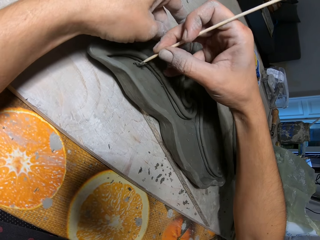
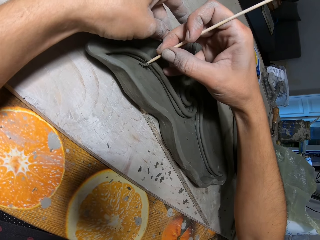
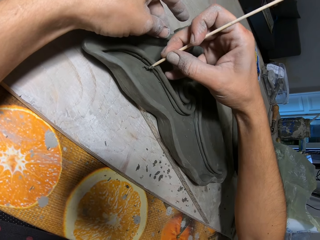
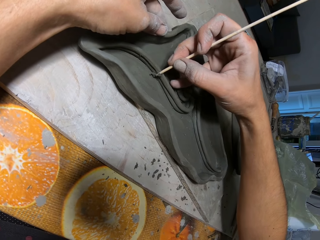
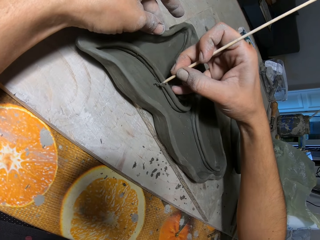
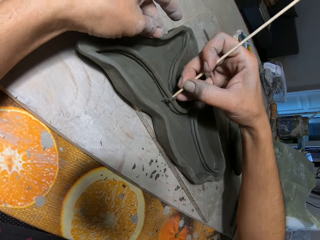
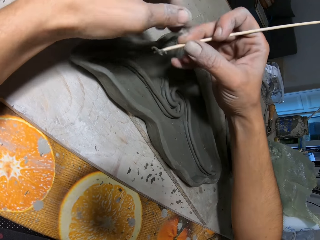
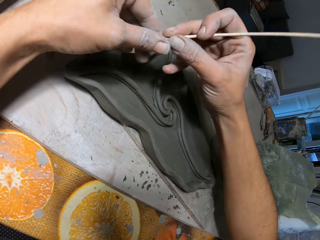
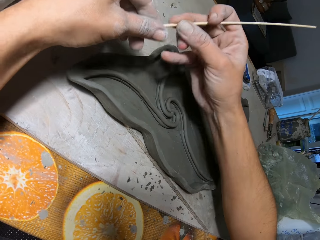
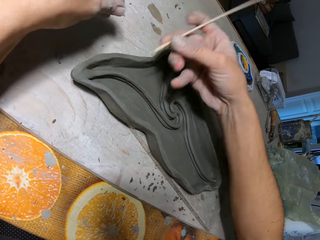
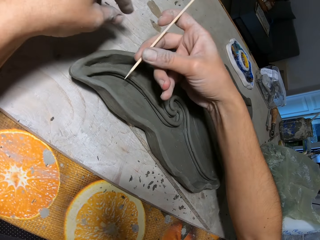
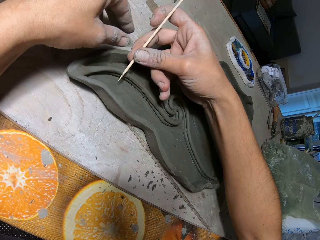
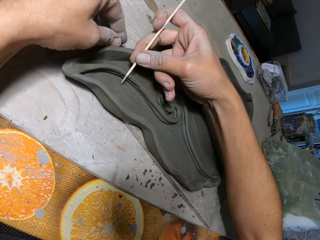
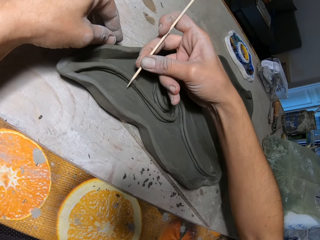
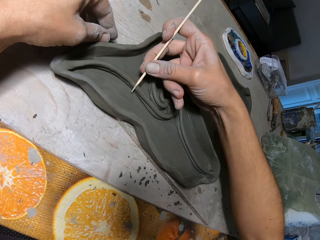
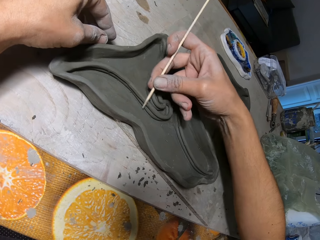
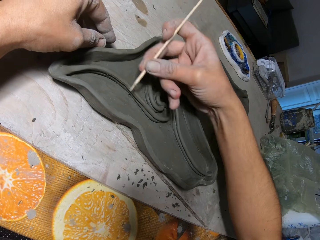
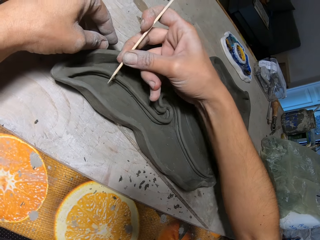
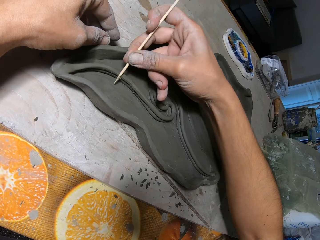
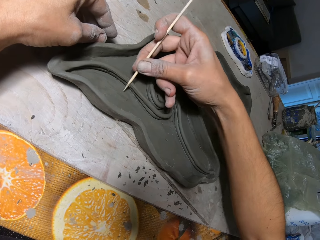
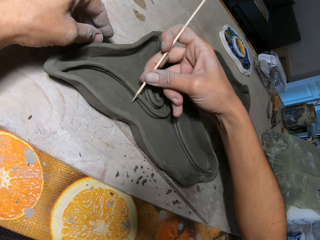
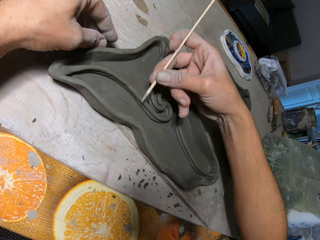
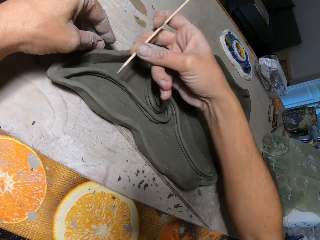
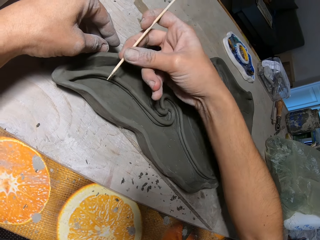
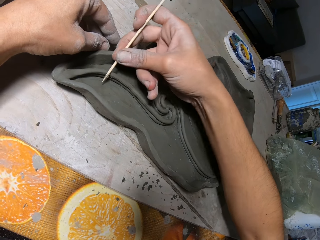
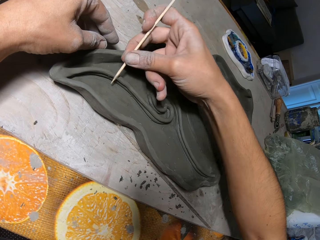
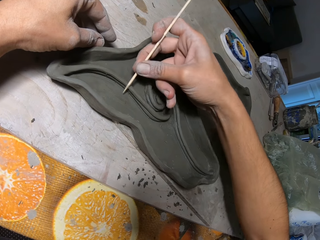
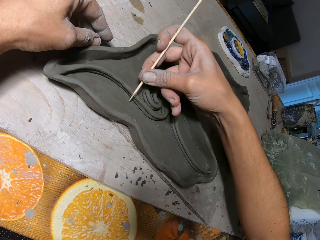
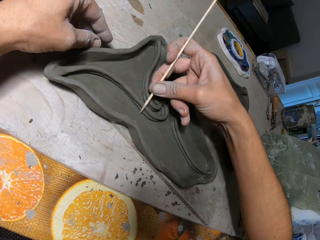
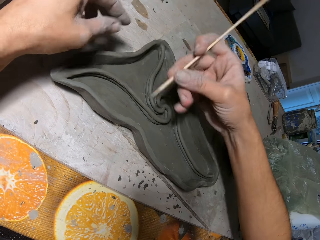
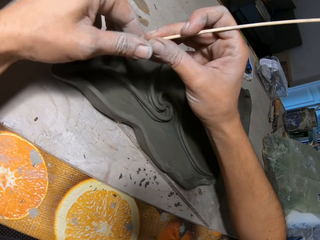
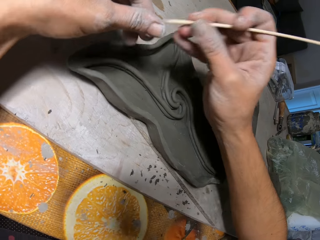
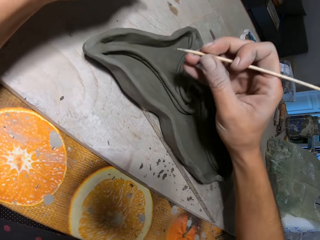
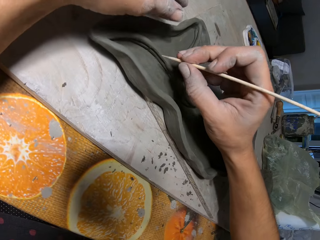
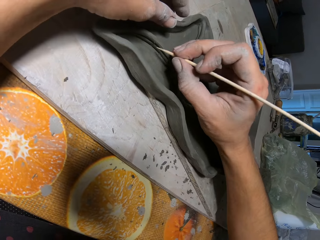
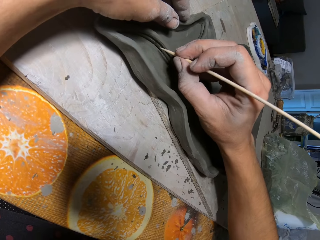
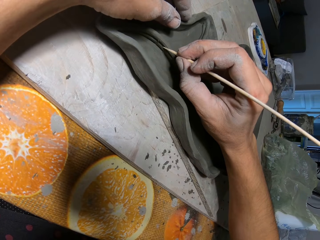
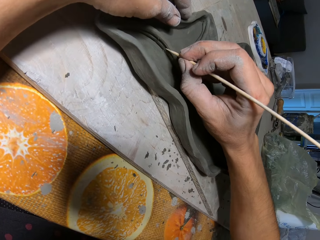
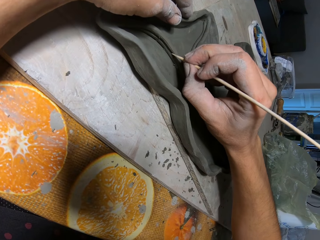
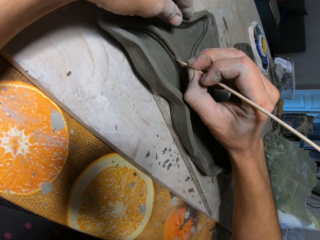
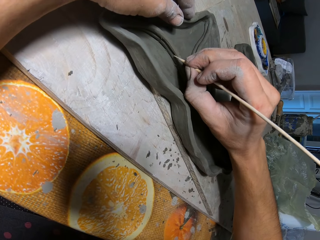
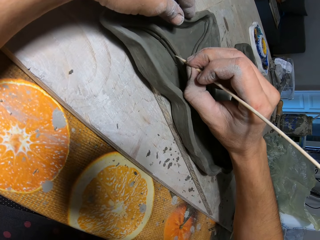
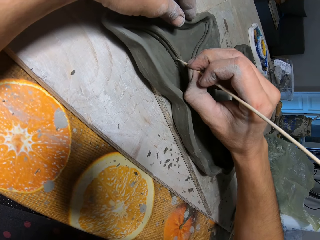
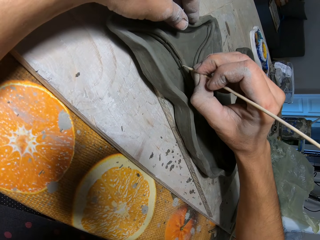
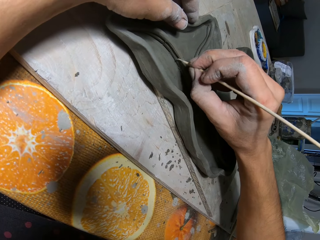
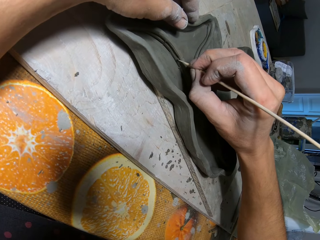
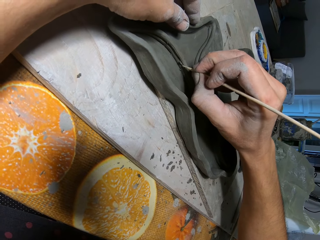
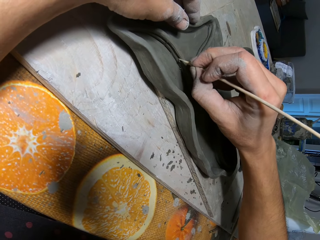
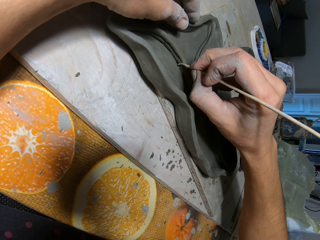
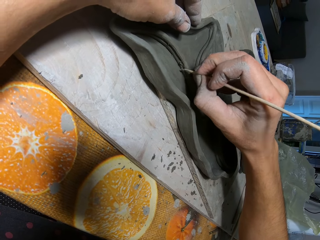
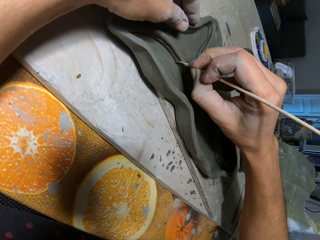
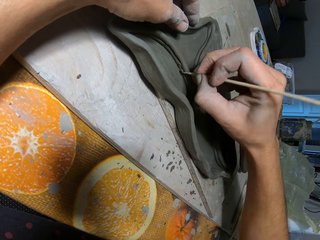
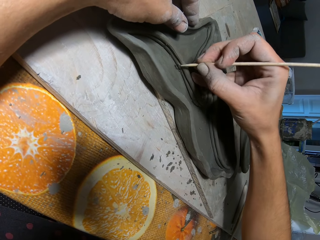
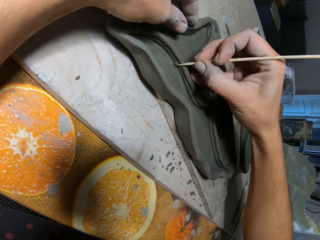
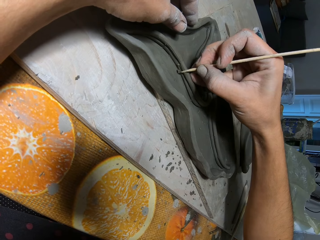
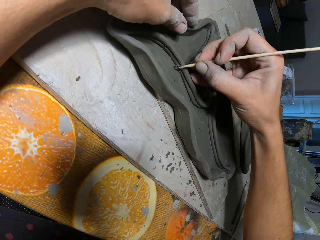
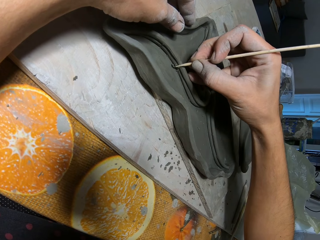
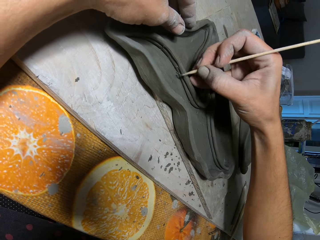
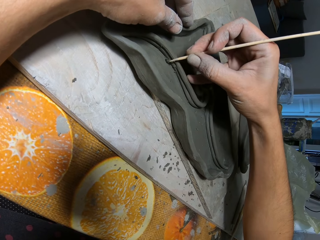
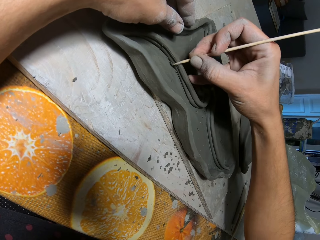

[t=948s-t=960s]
The camera wearer wipes off a clay particle on the wooden stick with his left hand. He smoothens the clay mold with the wooden stick in his right hand. He aligns the pottery. He wipes off a clay particle on the wooden stick with his left hand. He smoothens the clay mold with the wooden stick in his right hand. He aligns the pottery.

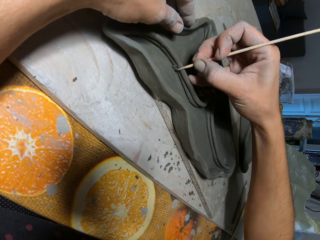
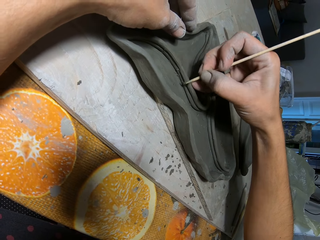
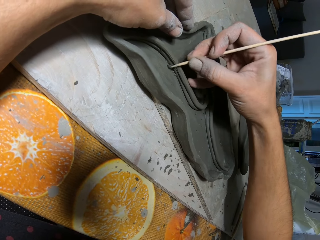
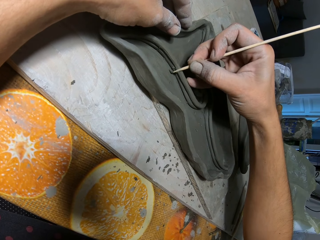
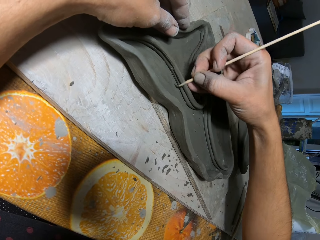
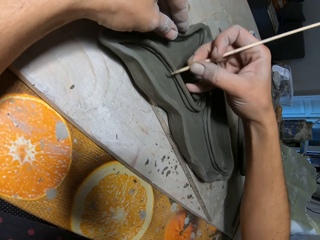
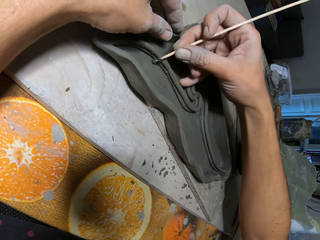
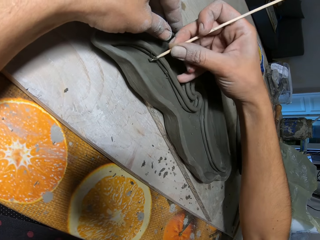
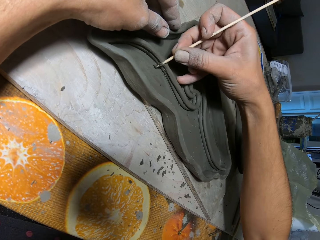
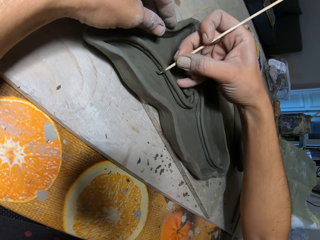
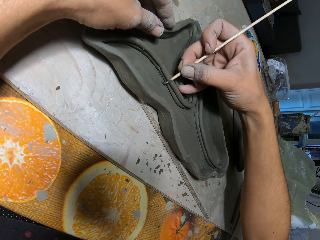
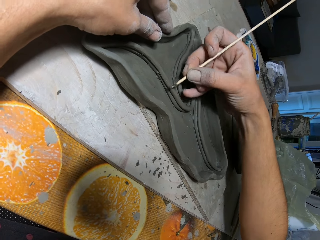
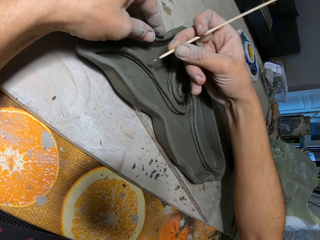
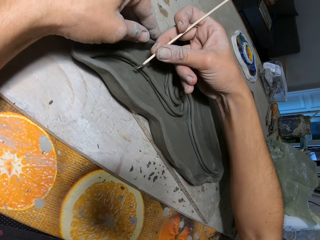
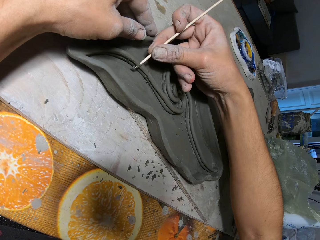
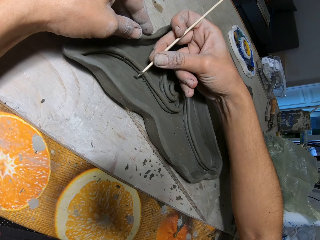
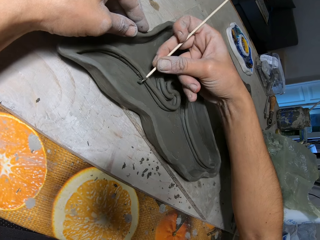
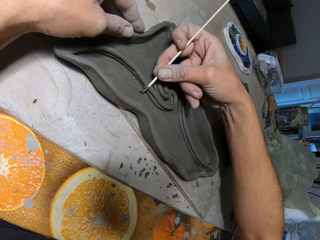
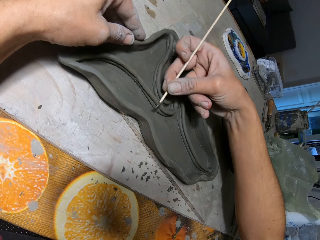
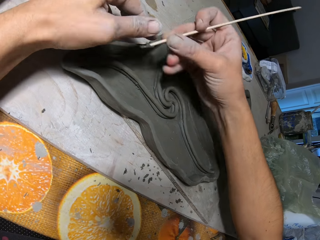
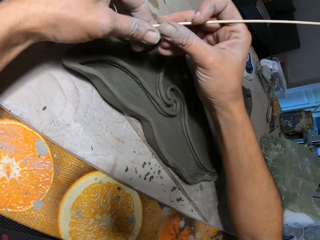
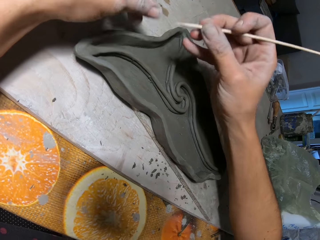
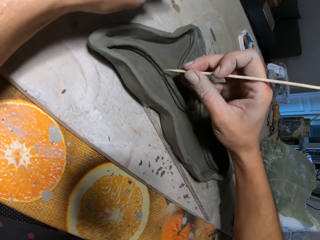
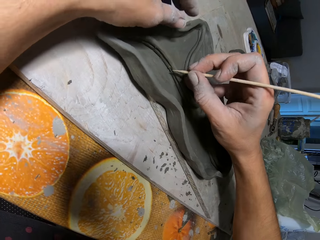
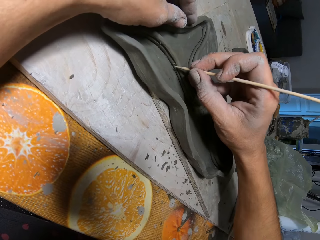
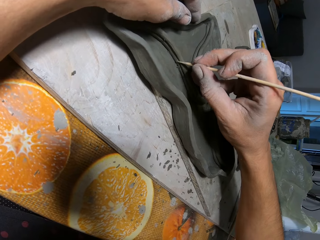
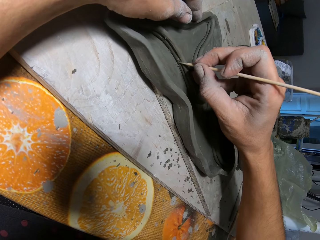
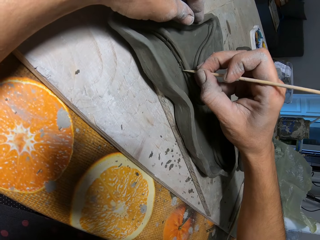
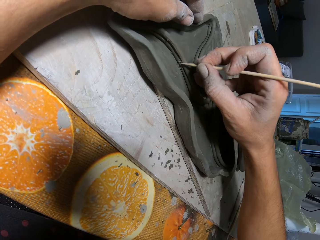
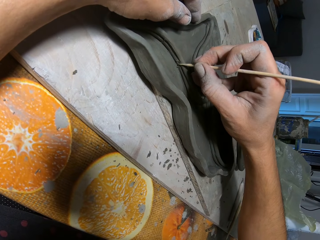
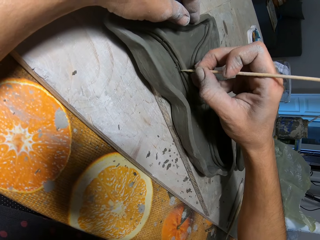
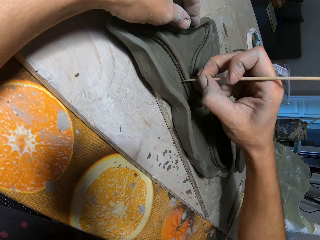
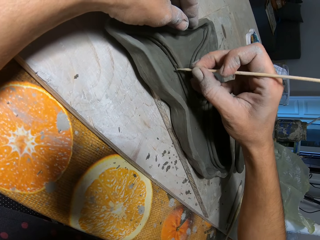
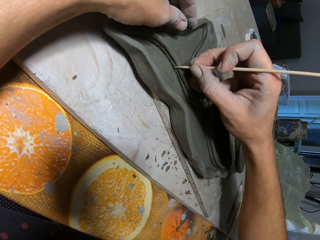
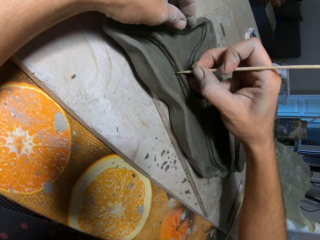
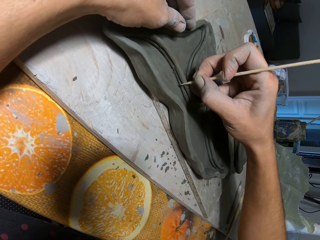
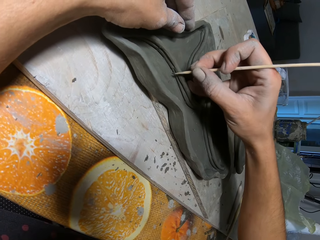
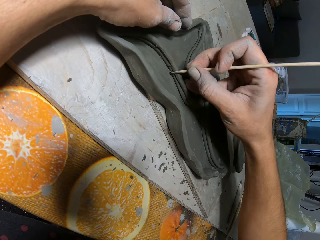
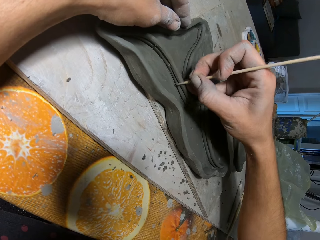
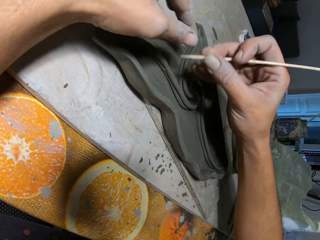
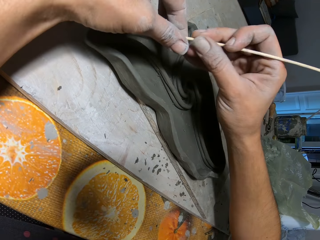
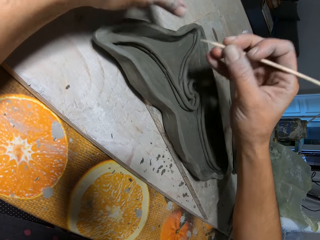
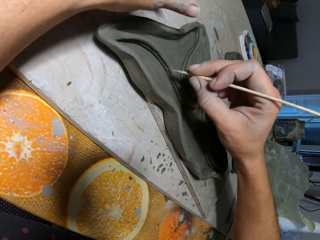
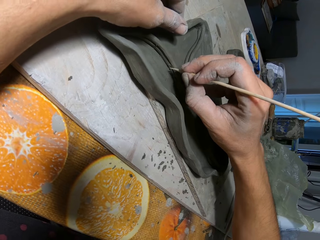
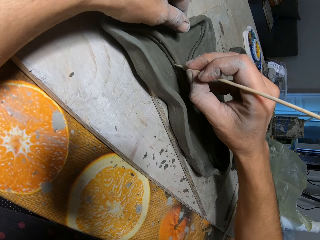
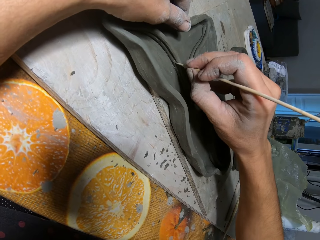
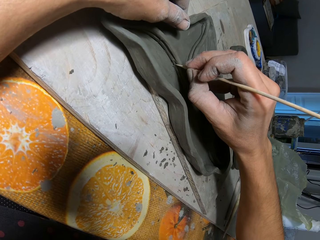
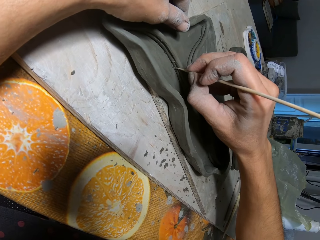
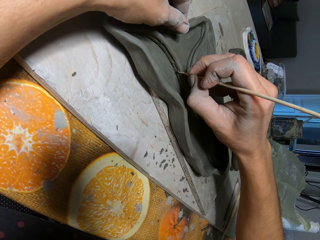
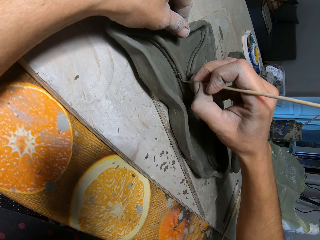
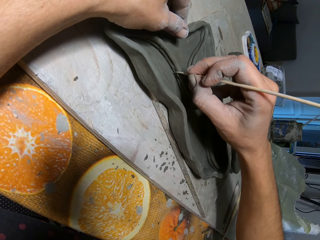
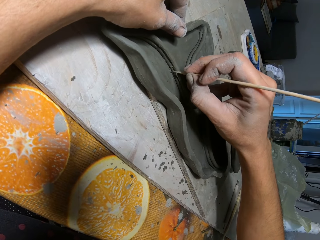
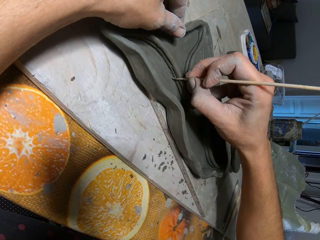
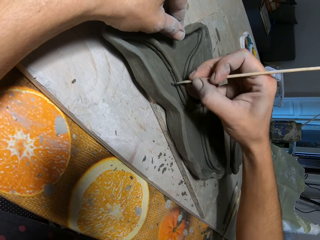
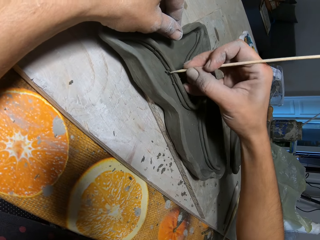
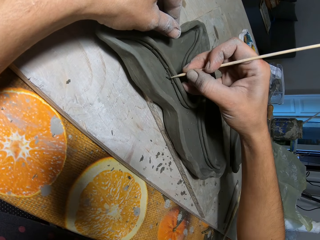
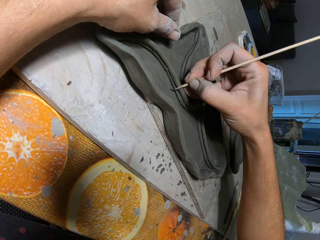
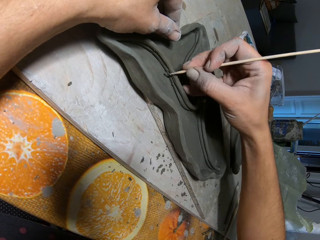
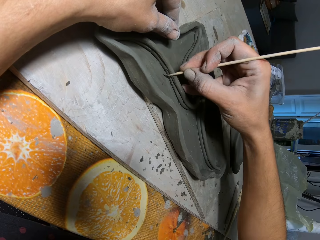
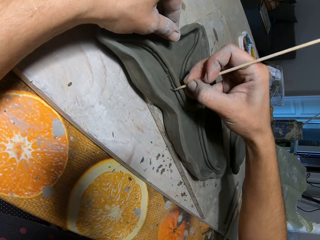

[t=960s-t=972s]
The camera wearer wipes off a clay particle on the wooden stick with his left hand. He aligns the pottery. He smoothens the clay mold with the wooden stick in his right hand. He wipes off a clay particle on the wooden stick with his left hand. He aligns the pottery. He smoothens the clay mold with the wooden stick in his right hand.
